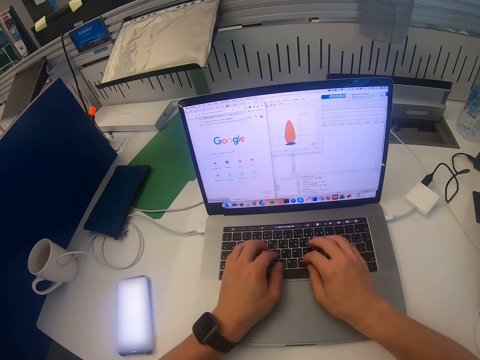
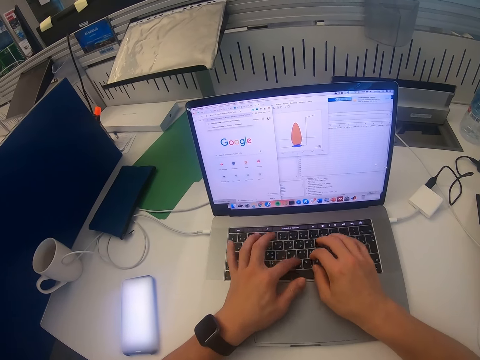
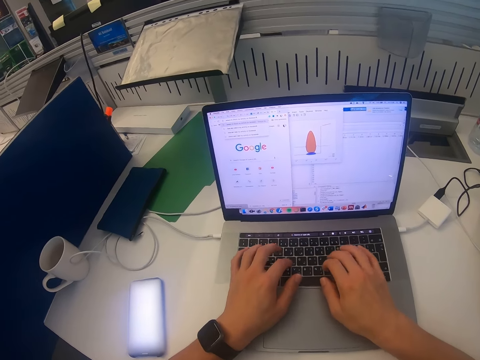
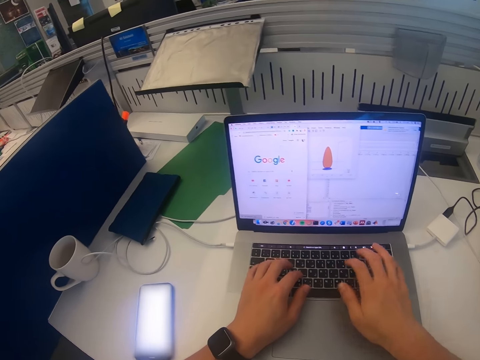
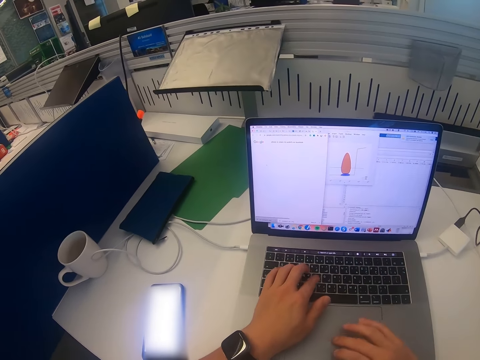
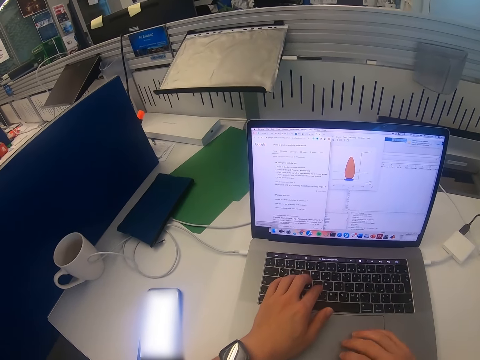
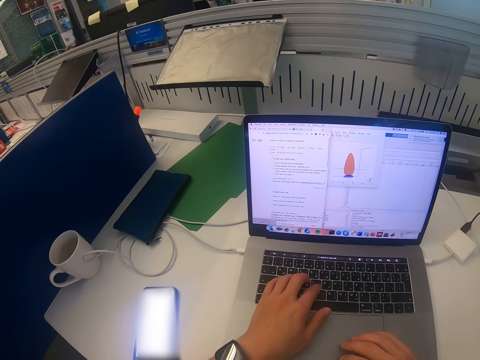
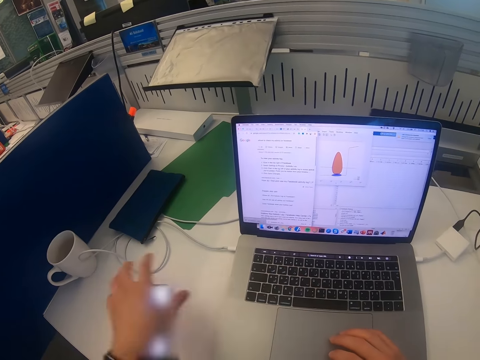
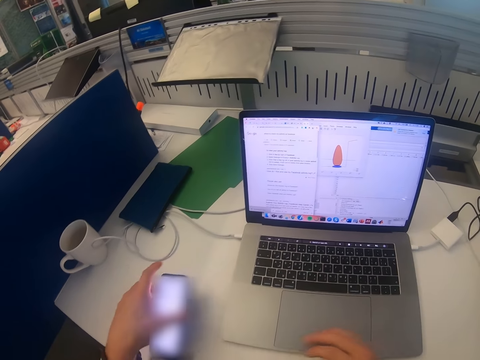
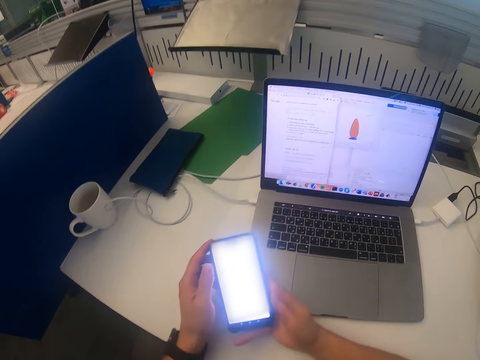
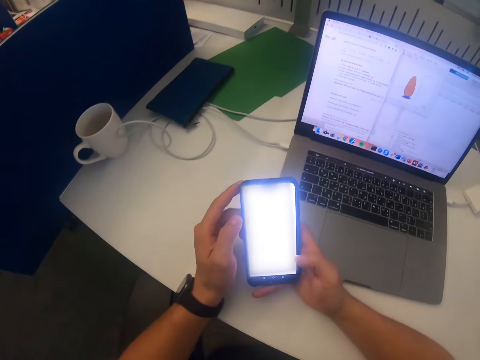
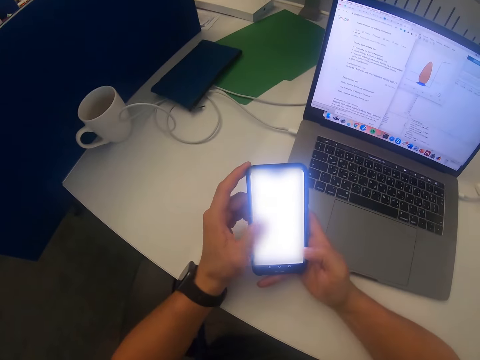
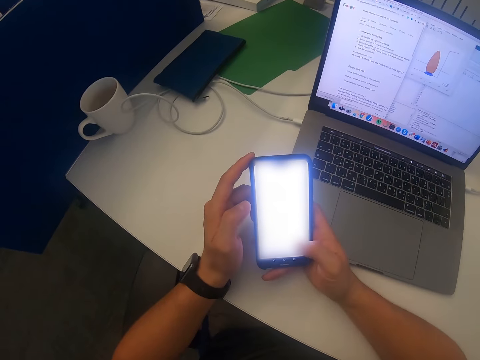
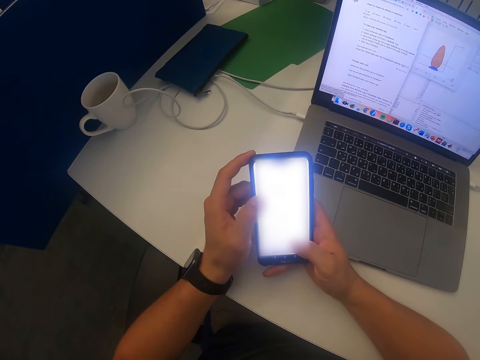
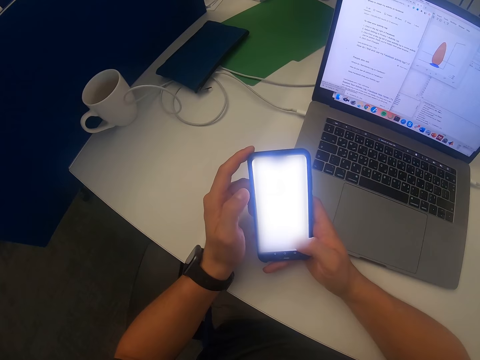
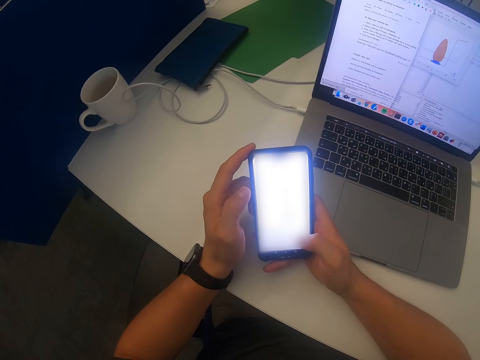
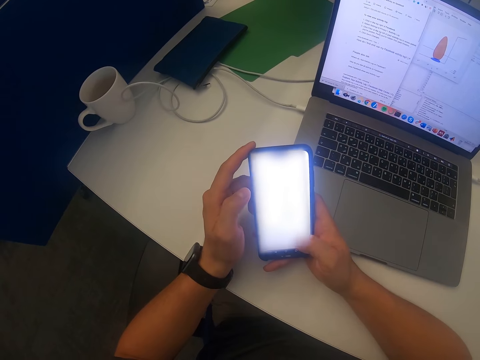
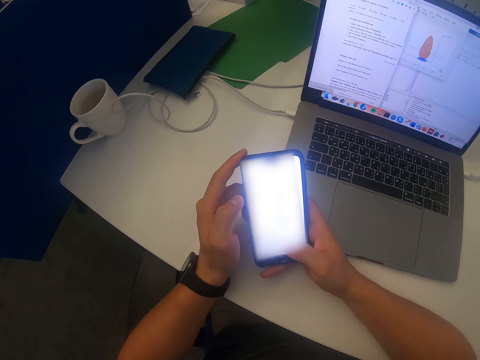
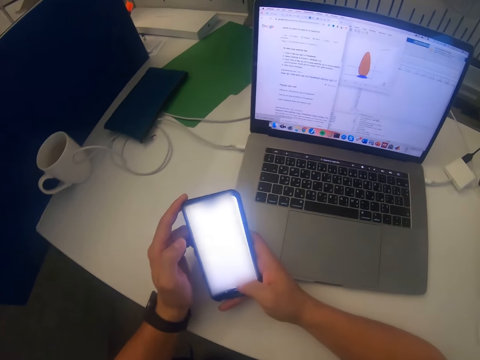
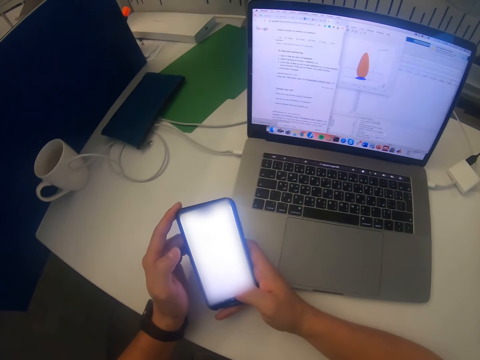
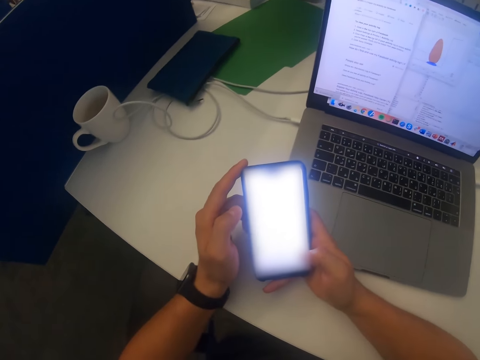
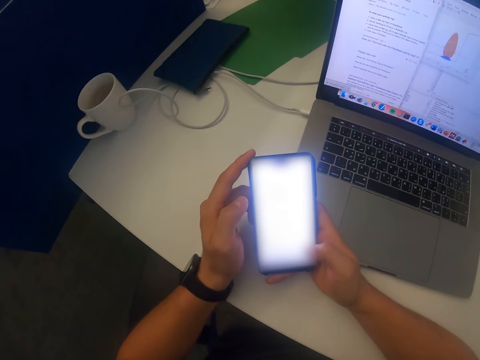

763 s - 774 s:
The camera wearer picks up the phone from the table. They operate the phone. They scroll the phone.

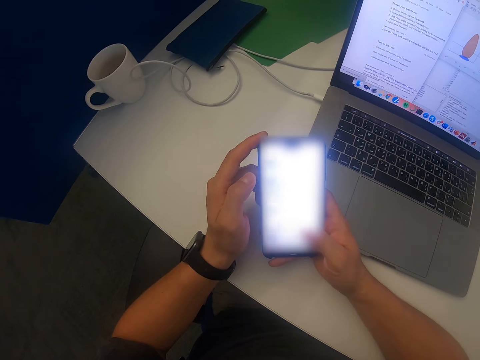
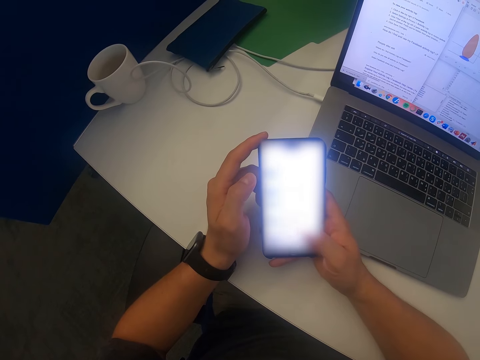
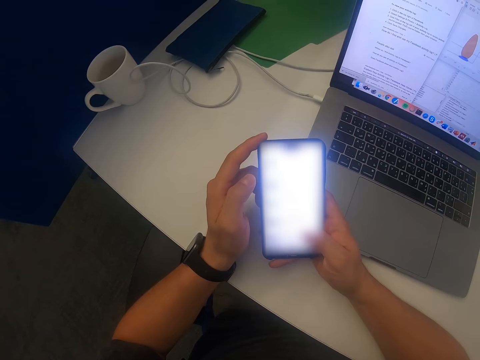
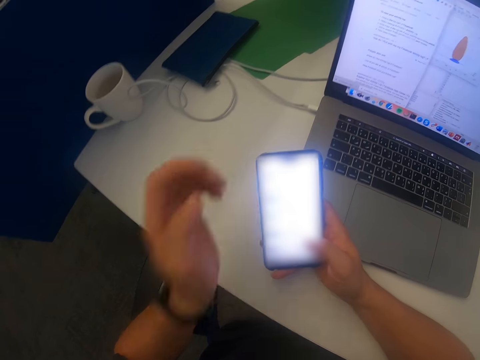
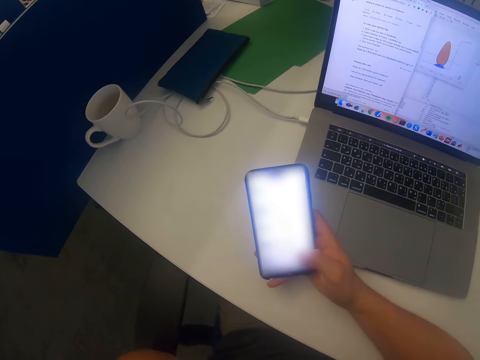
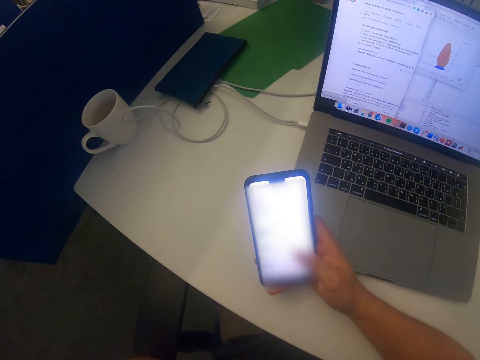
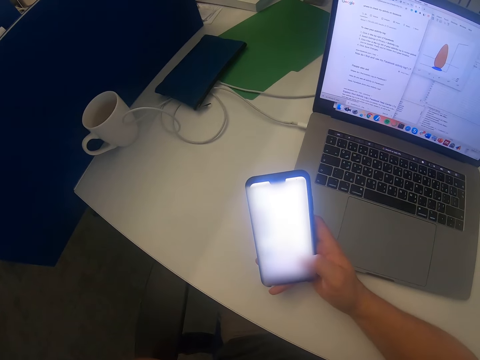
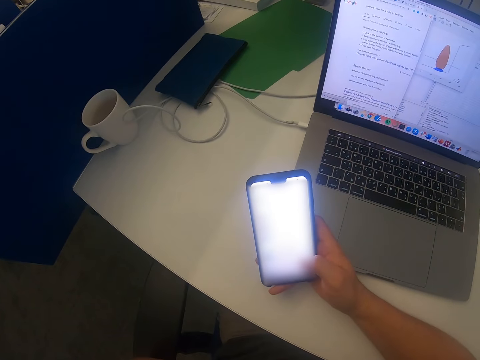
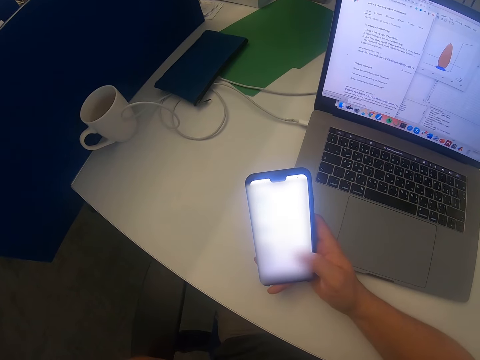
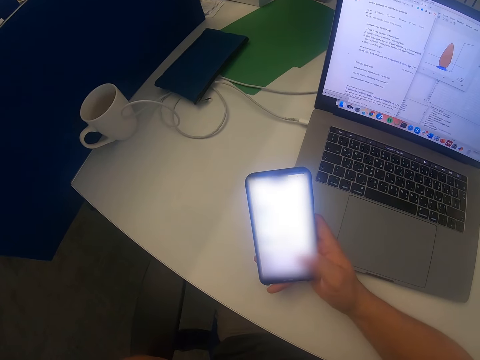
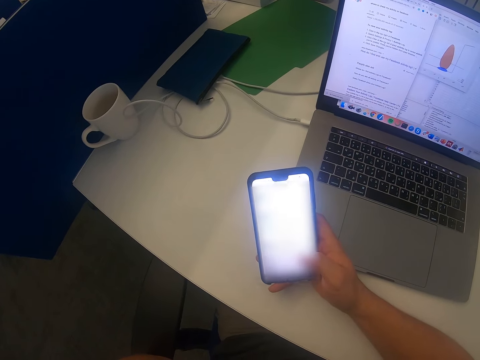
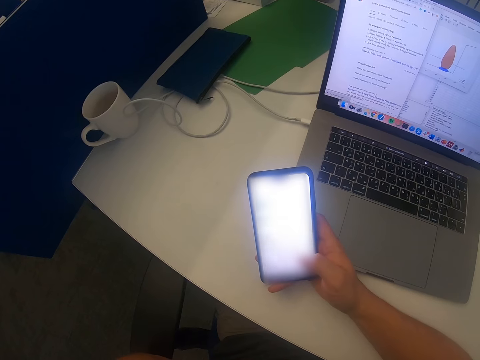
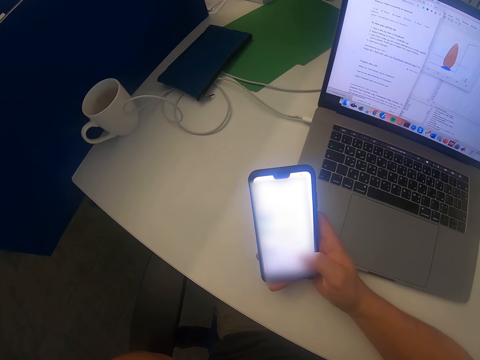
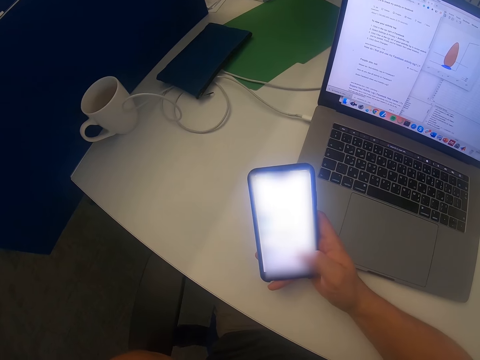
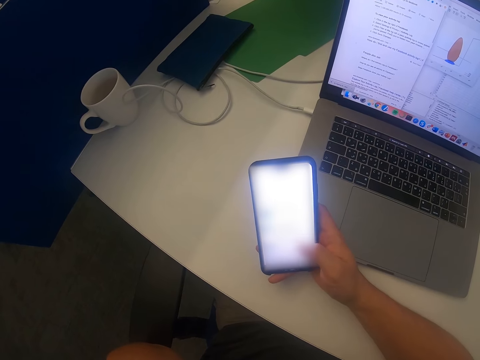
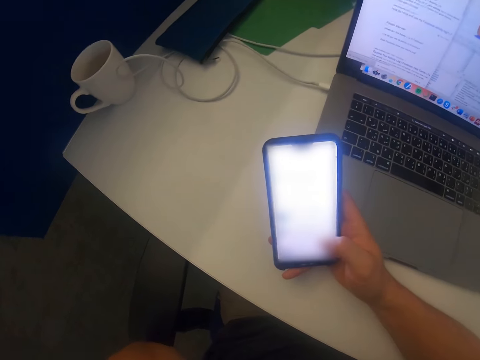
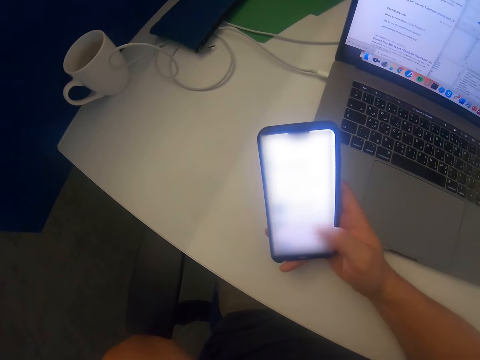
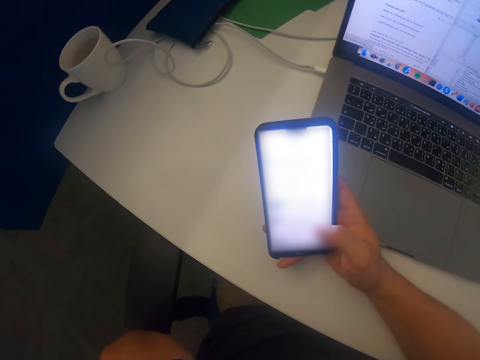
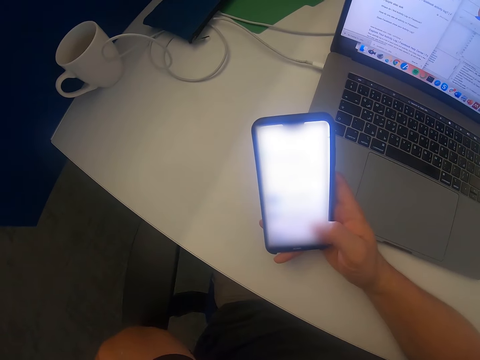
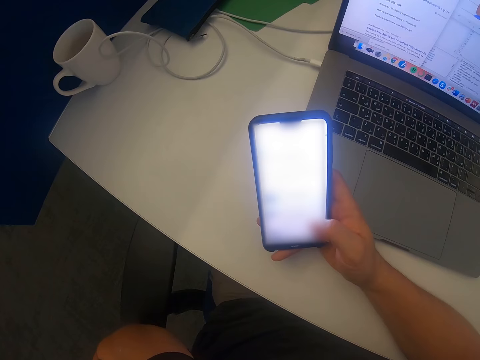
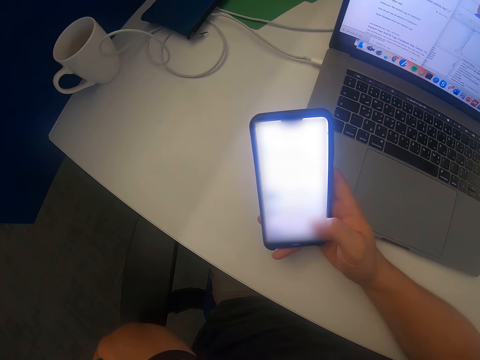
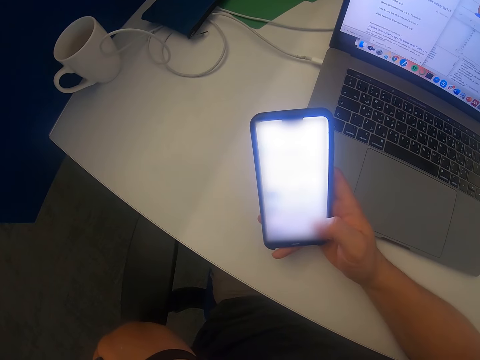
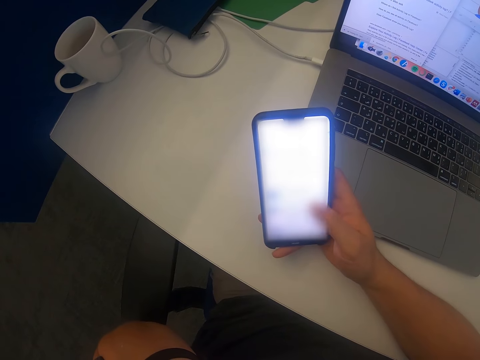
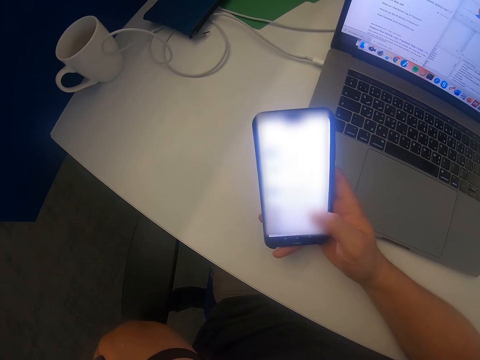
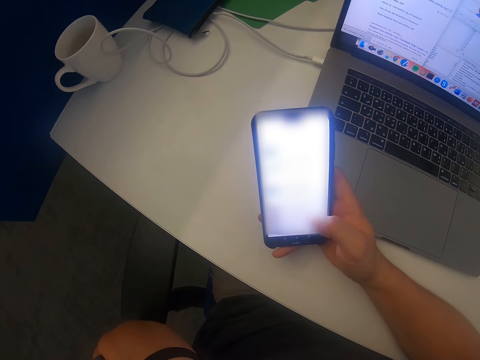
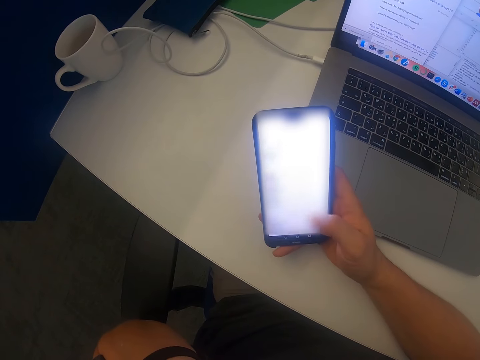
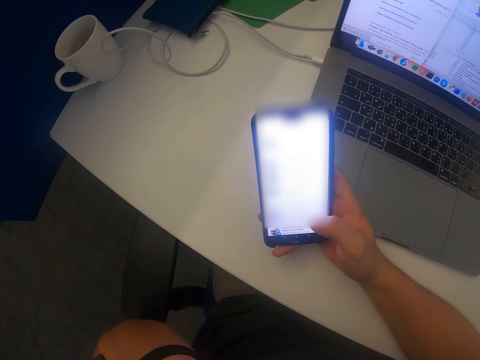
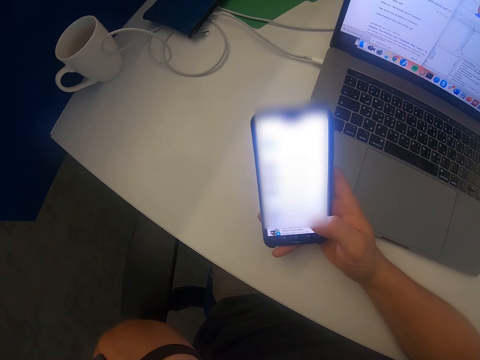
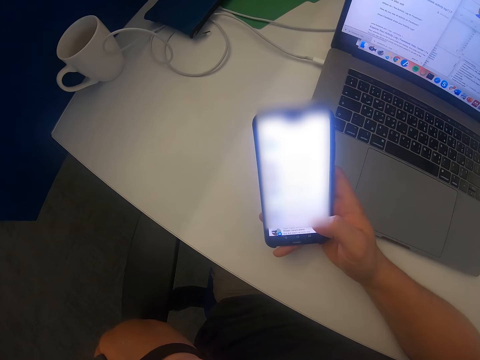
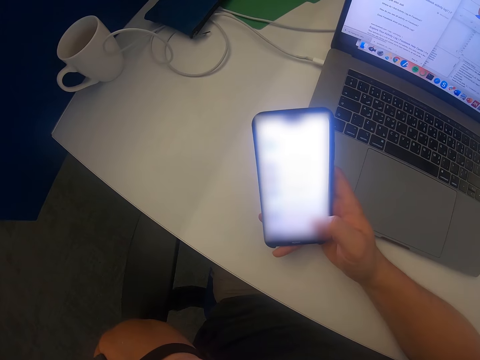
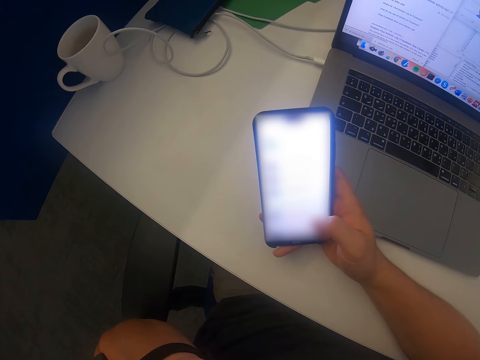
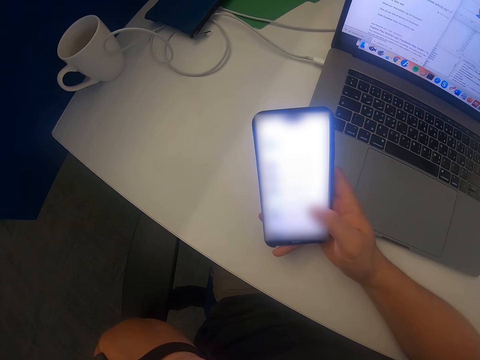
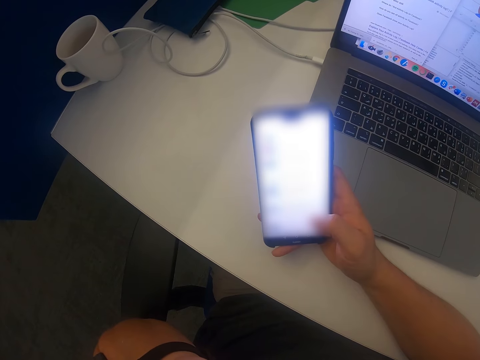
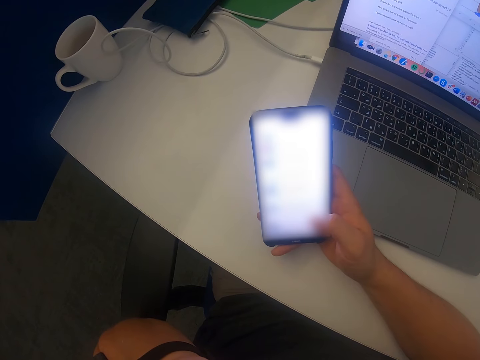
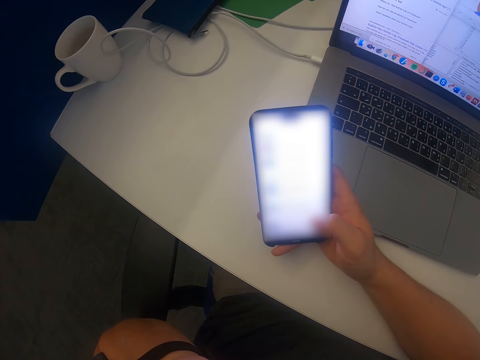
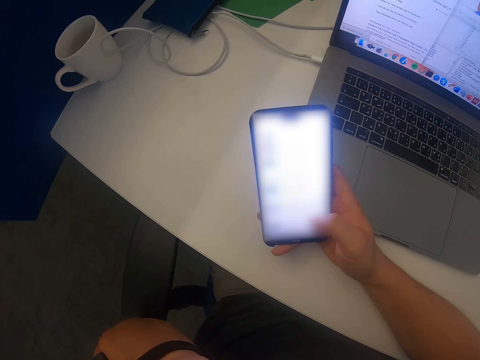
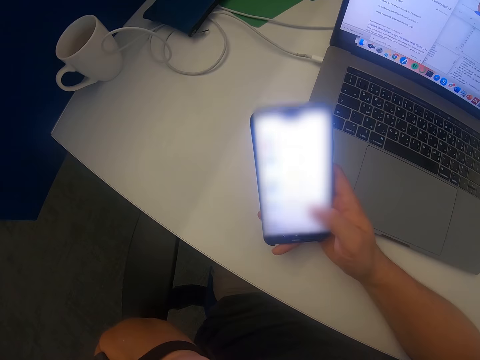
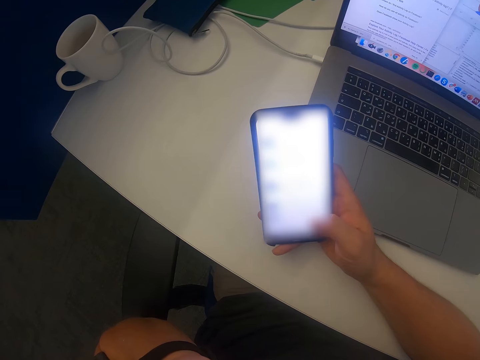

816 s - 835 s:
The camera wearer lifts up the hand. They scroll the phone.
